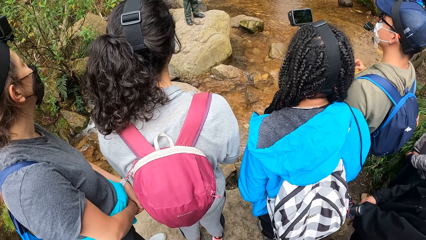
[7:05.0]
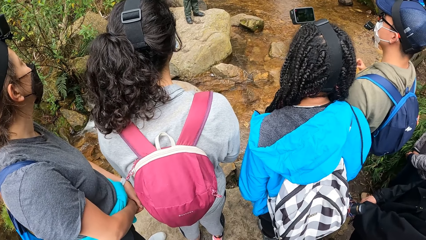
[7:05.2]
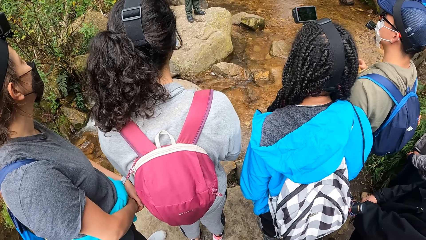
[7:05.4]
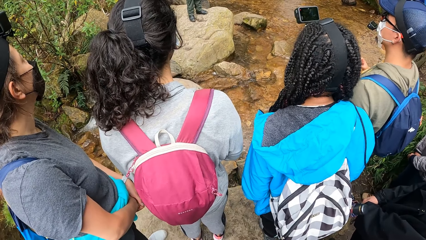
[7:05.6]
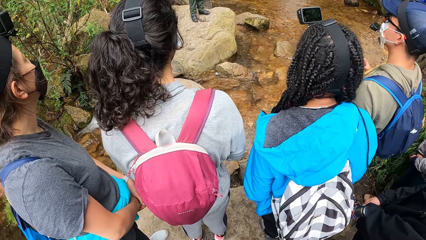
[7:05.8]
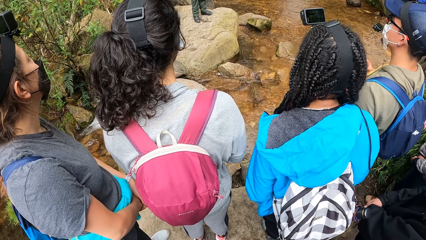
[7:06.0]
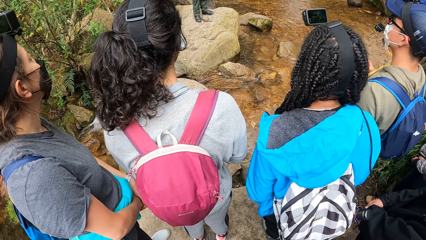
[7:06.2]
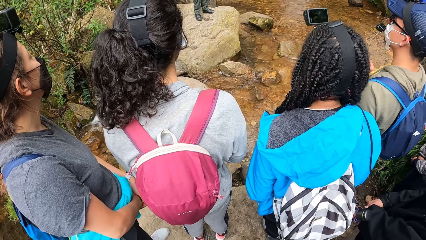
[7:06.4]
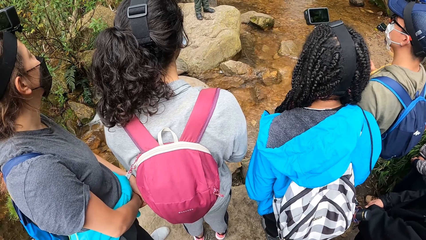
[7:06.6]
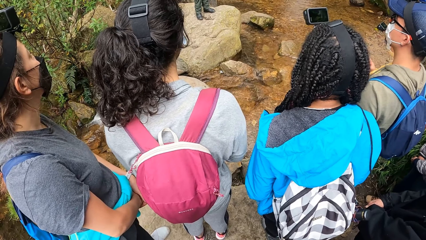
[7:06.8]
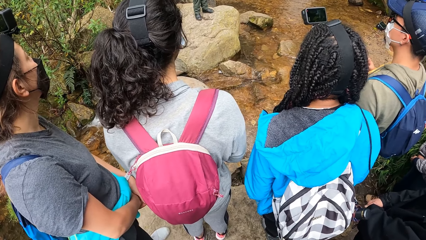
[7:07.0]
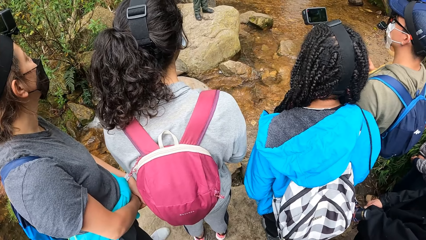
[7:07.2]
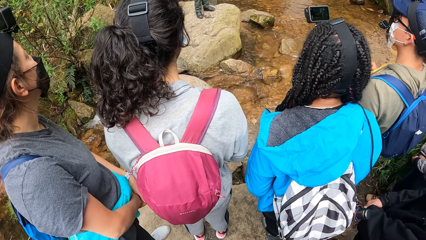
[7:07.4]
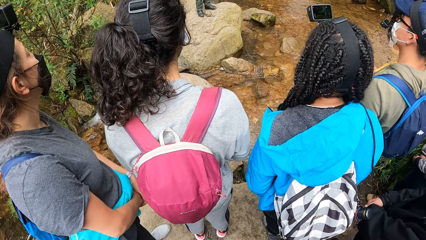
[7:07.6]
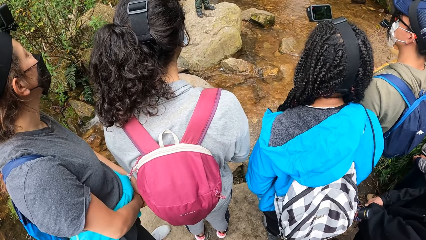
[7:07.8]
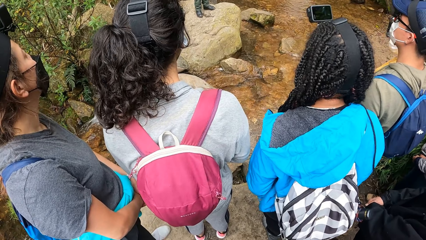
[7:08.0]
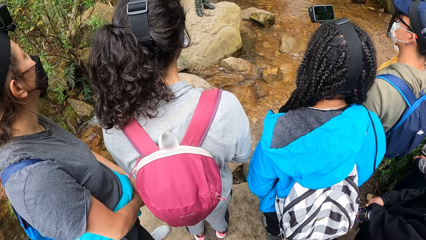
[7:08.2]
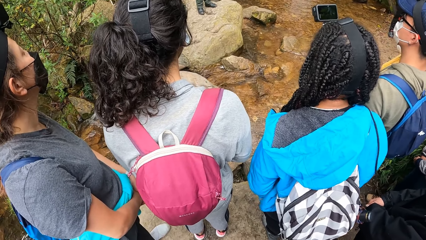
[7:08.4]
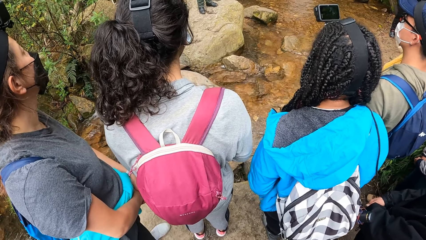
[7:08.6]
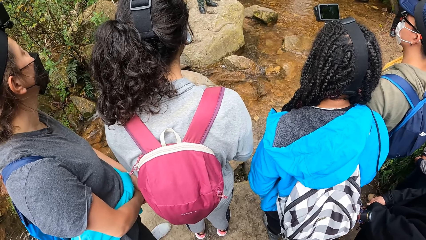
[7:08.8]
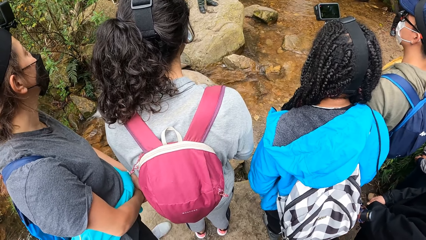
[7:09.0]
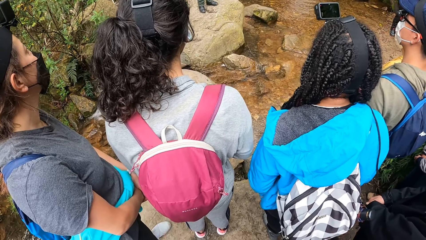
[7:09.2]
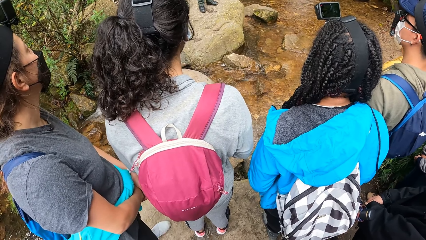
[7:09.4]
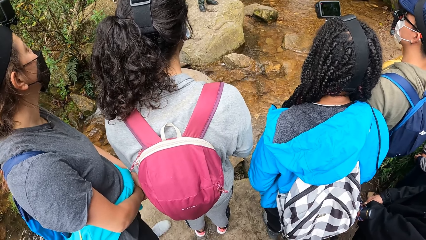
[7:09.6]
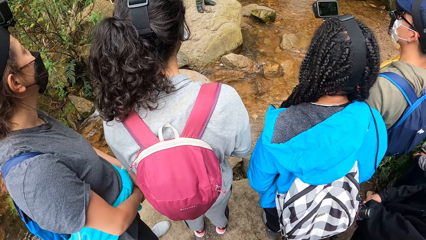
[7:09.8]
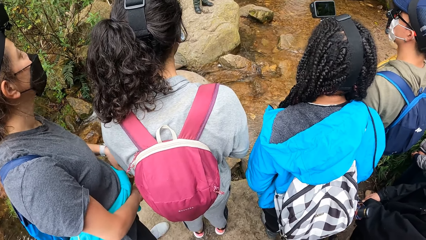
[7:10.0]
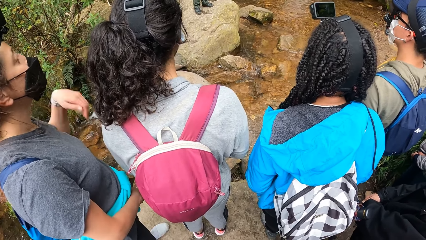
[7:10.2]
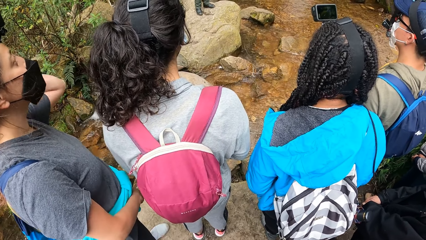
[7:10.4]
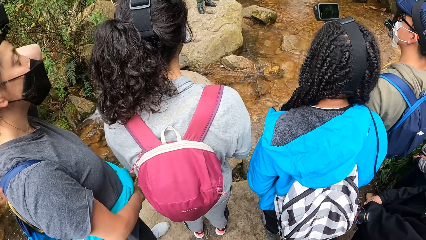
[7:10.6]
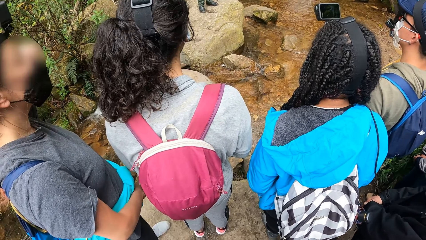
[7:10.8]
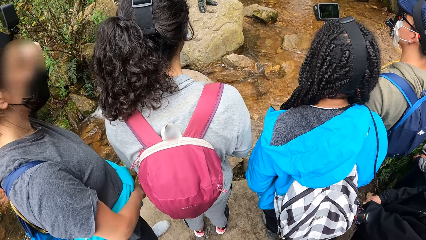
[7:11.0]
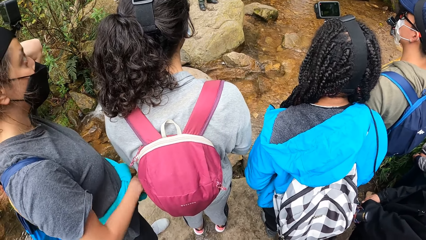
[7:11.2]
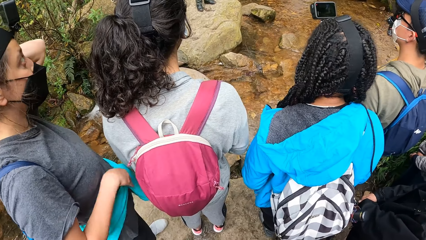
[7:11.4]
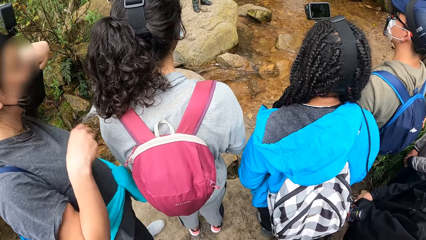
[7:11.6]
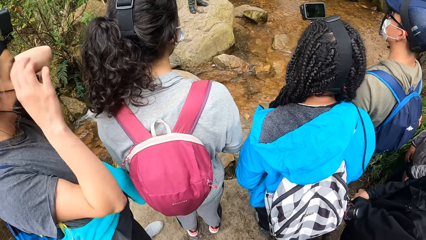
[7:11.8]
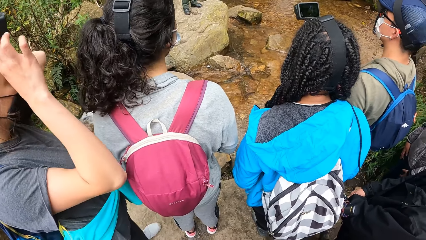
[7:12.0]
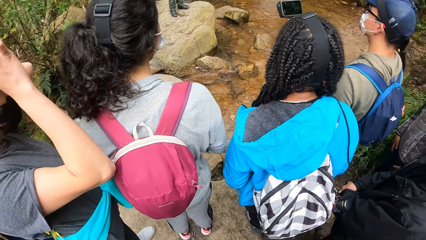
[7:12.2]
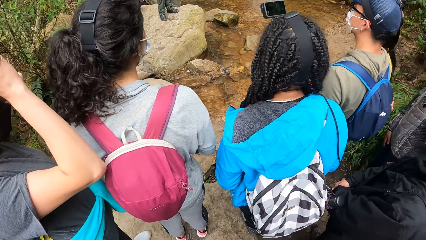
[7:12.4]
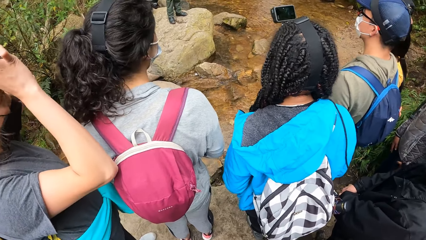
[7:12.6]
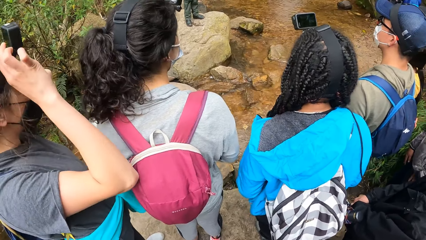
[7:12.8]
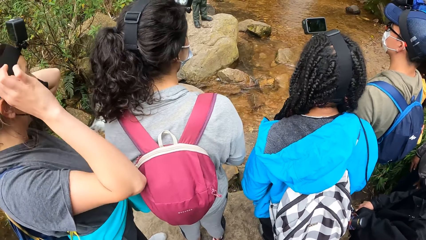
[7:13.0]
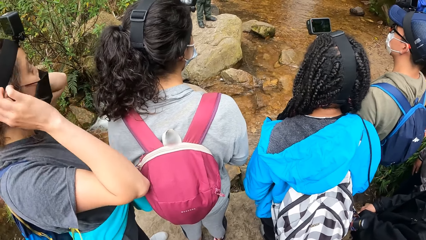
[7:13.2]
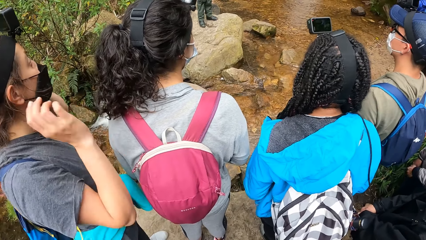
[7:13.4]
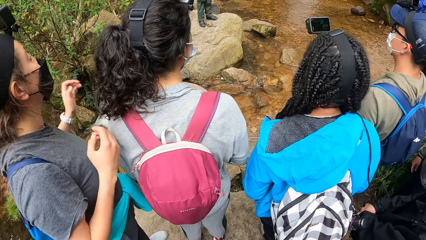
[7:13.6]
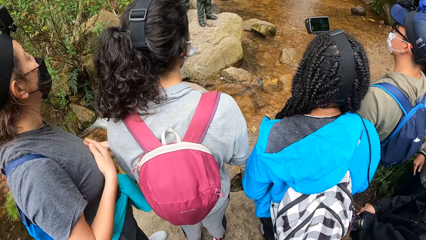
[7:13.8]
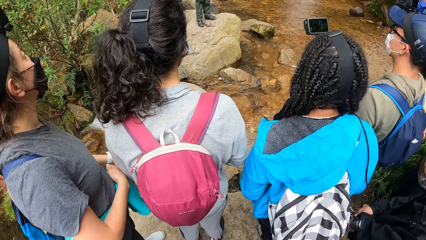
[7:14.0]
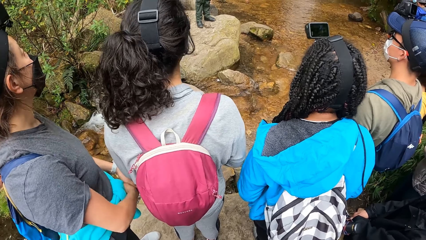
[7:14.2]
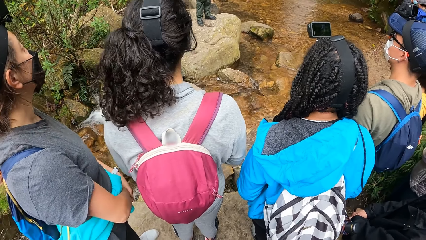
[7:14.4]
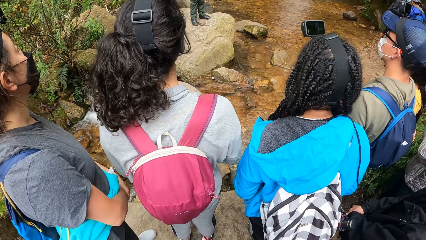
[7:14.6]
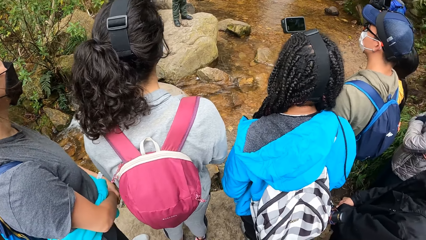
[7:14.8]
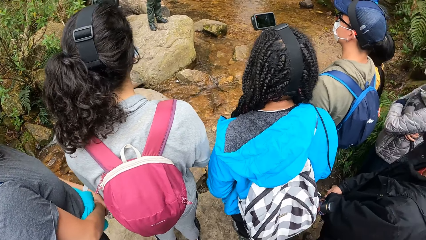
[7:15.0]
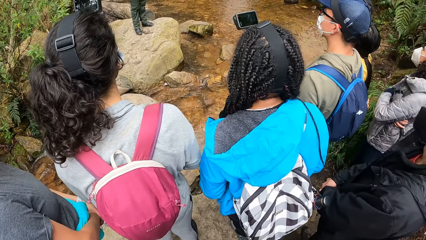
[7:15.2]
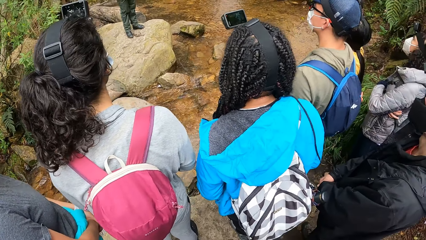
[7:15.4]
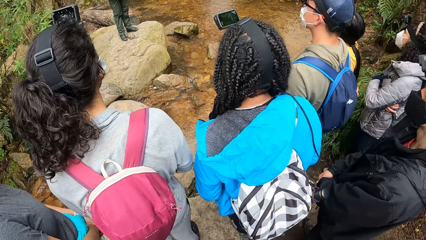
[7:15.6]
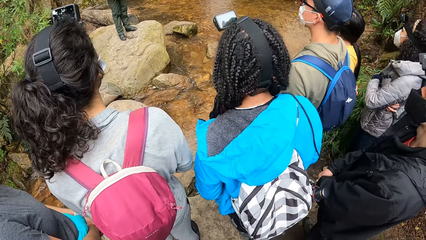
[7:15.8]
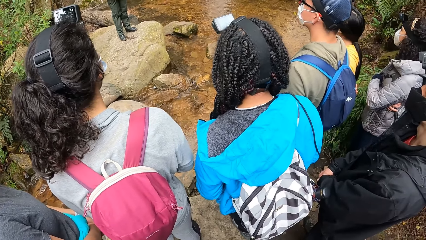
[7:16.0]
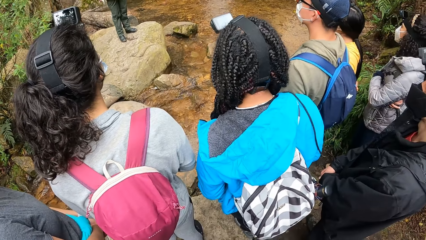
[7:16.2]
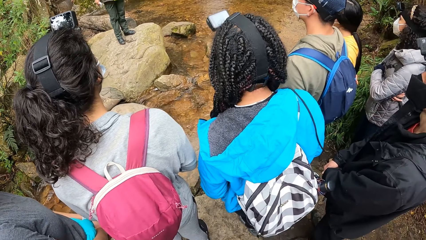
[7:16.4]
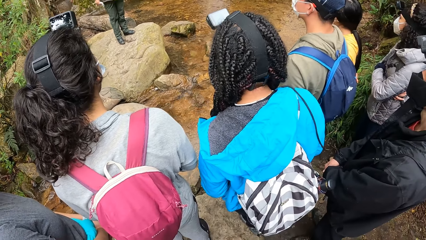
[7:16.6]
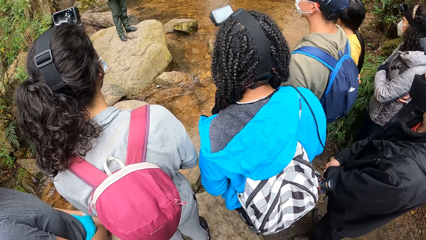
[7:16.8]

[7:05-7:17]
The woman touches her hair with her left hand. The woman adjusts a camera on her head with her right hand.

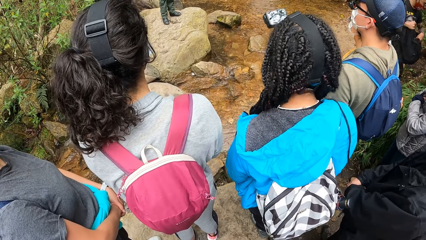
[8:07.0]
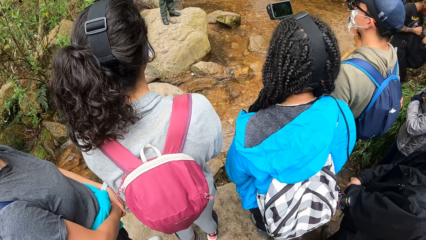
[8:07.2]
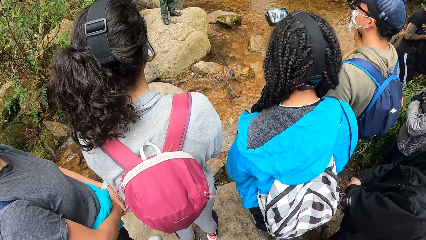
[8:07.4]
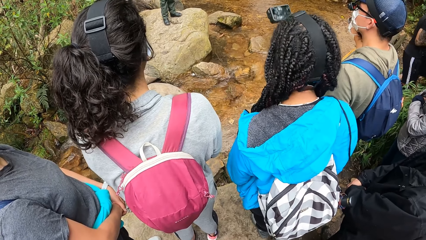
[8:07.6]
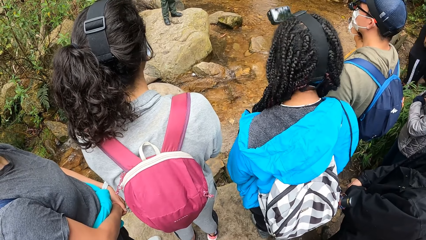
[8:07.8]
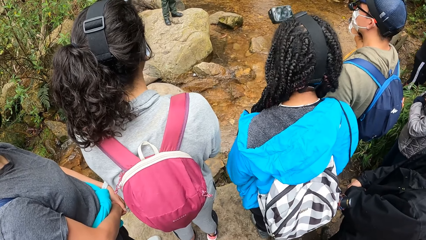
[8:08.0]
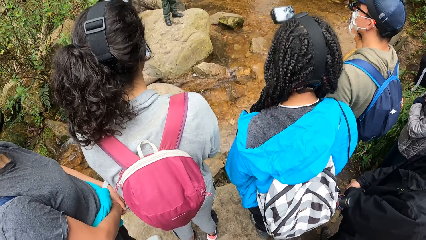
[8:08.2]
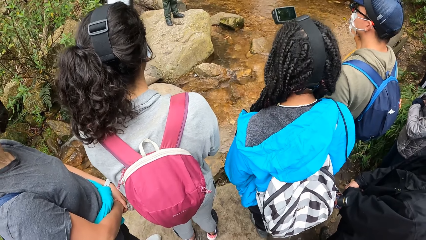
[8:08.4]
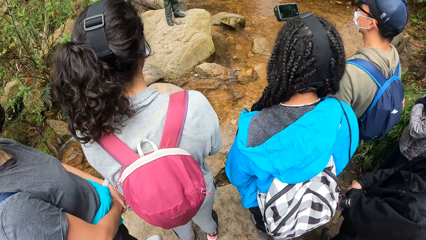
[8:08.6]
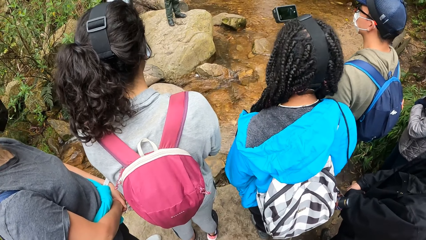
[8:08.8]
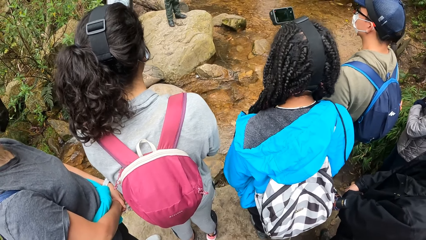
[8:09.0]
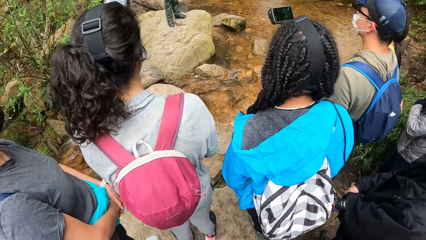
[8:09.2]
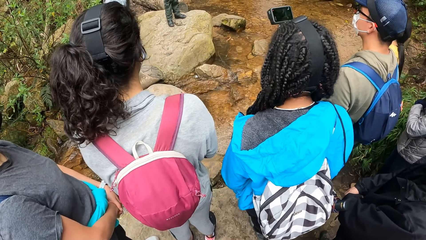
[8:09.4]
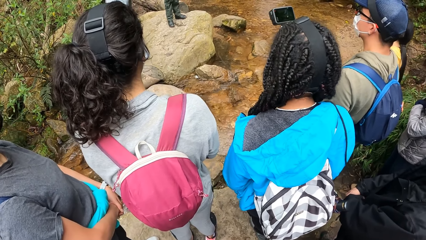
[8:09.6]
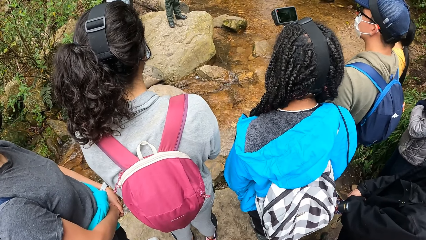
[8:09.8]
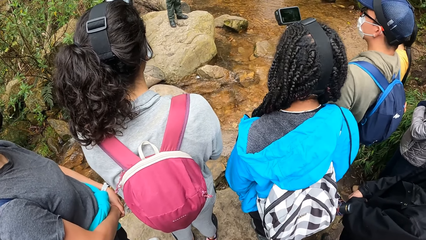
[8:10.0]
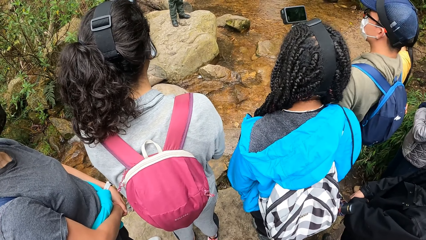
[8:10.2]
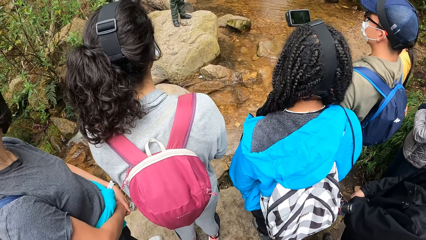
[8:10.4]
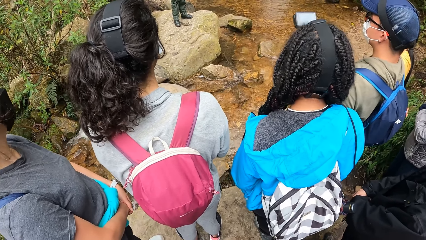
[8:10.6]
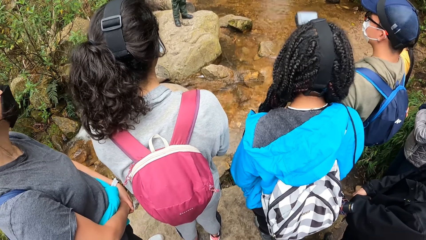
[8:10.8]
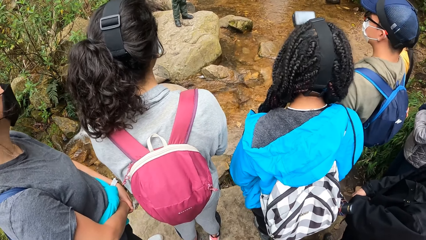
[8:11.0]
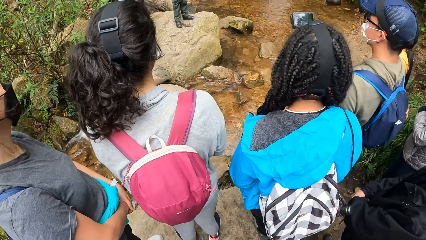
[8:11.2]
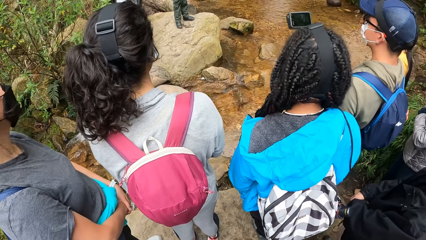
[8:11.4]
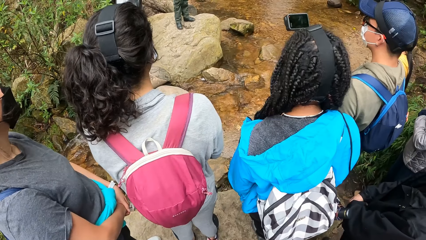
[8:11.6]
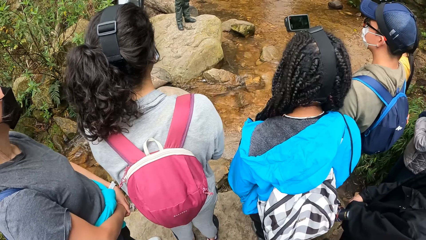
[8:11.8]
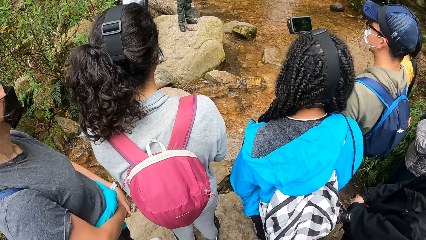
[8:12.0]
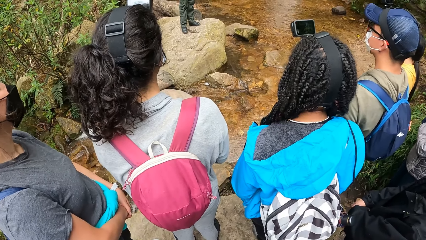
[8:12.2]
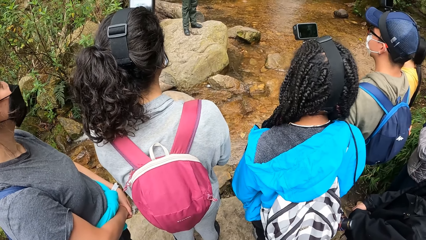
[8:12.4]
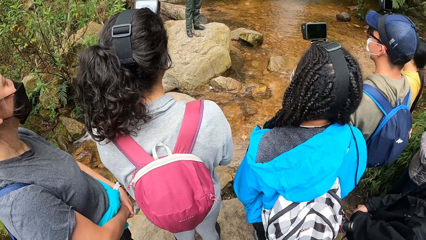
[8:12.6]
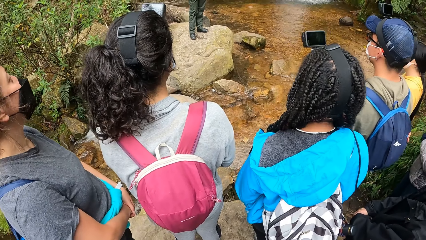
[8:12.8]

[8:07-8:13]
A woman nods her head.
